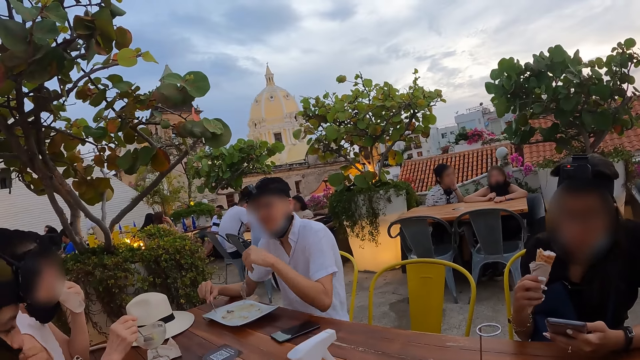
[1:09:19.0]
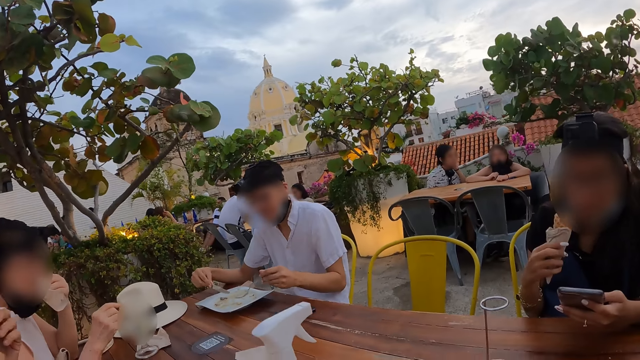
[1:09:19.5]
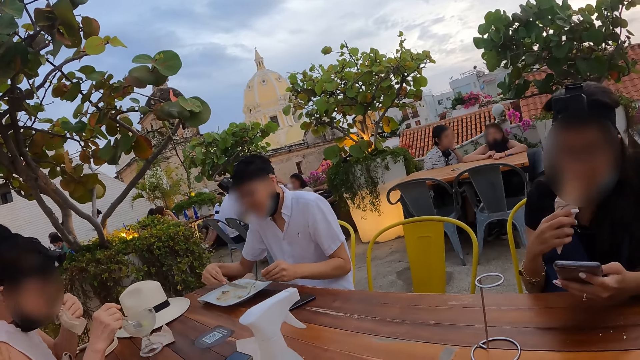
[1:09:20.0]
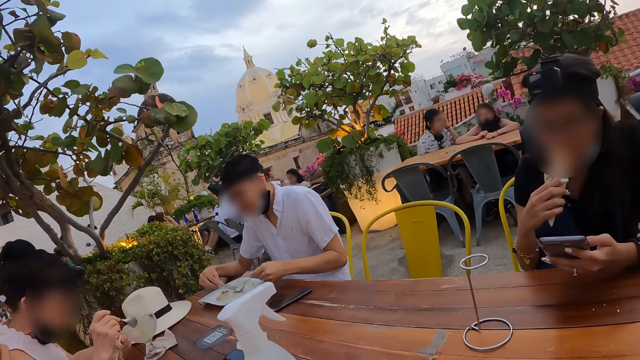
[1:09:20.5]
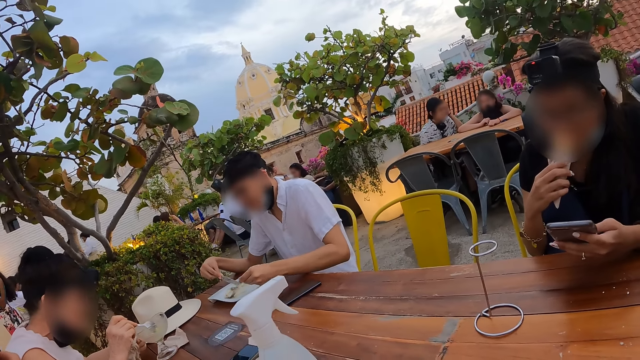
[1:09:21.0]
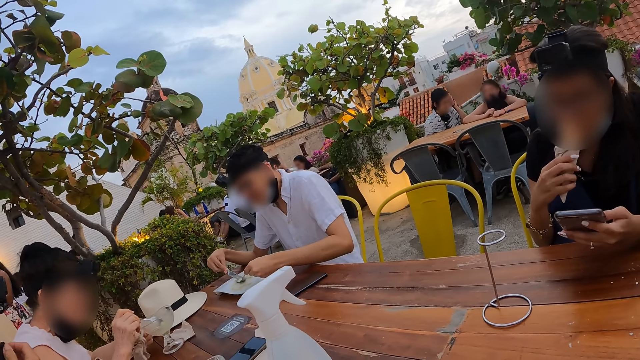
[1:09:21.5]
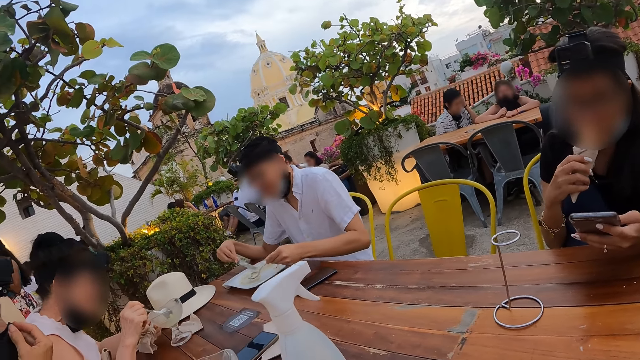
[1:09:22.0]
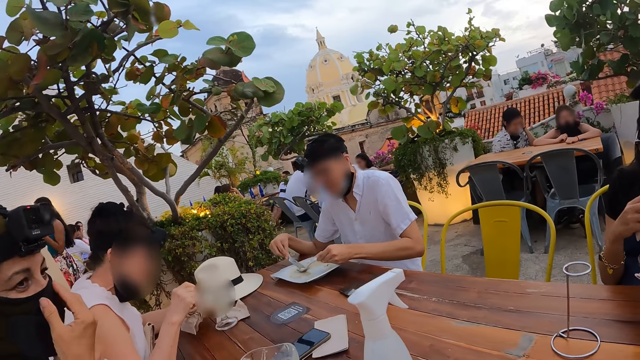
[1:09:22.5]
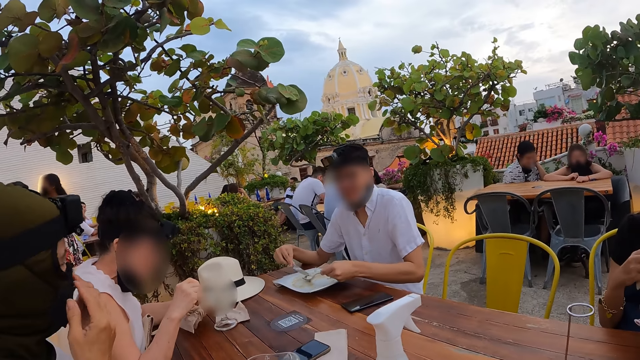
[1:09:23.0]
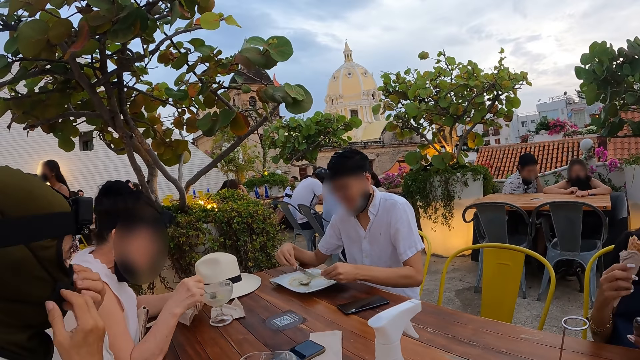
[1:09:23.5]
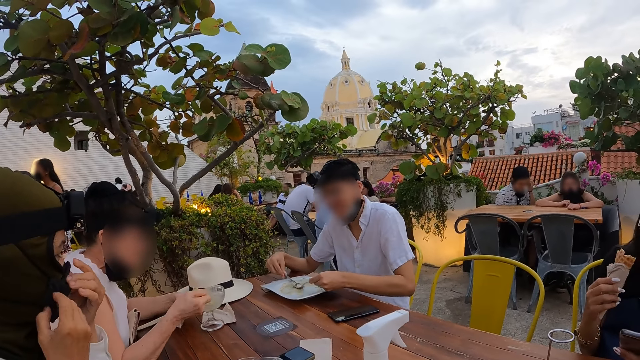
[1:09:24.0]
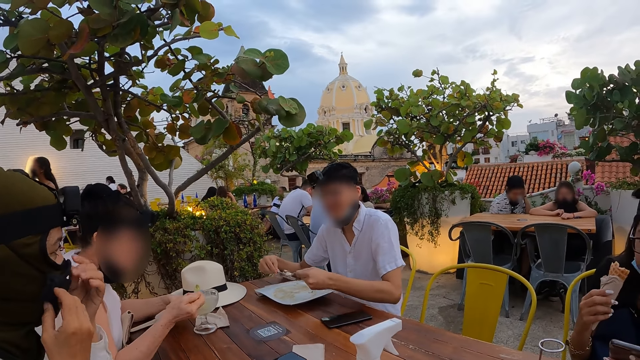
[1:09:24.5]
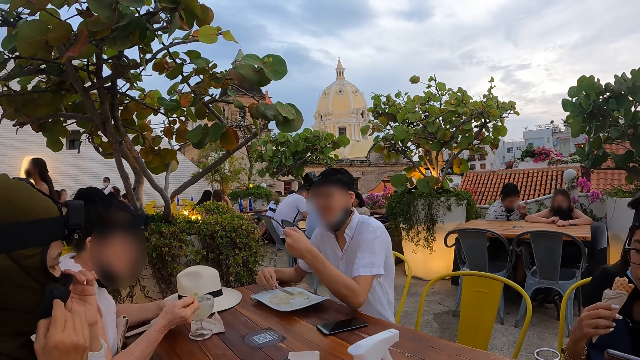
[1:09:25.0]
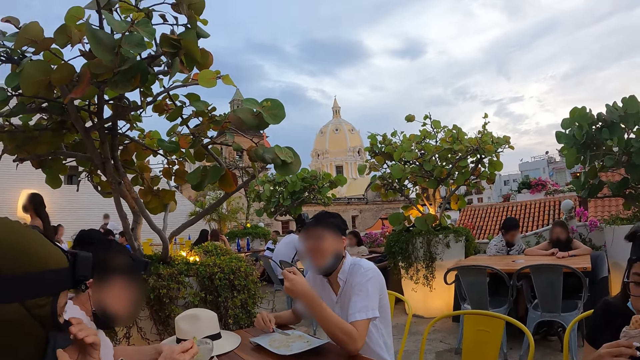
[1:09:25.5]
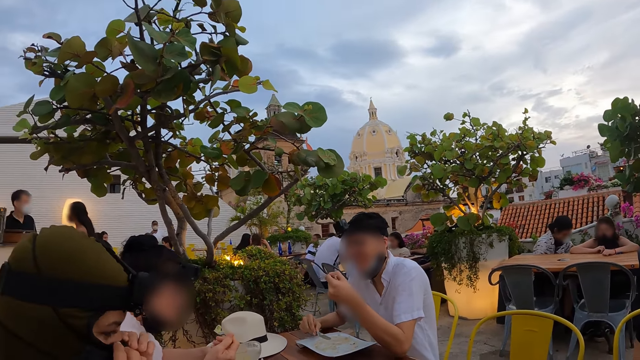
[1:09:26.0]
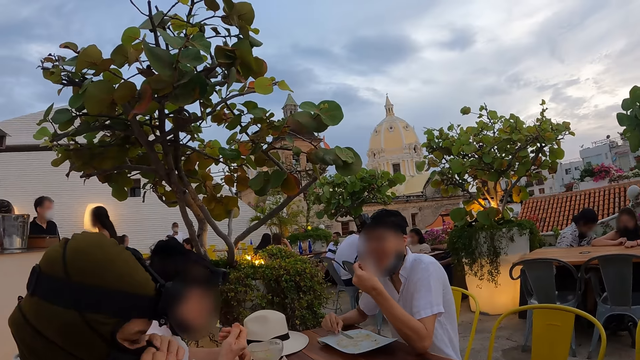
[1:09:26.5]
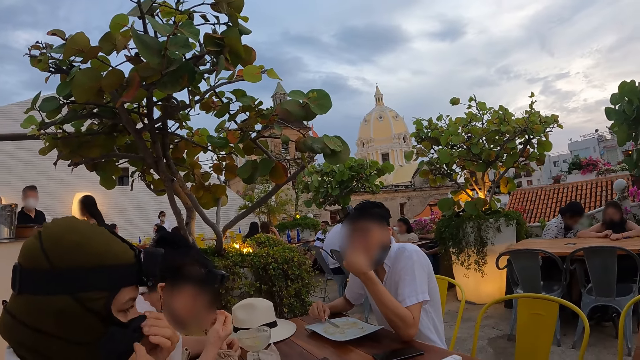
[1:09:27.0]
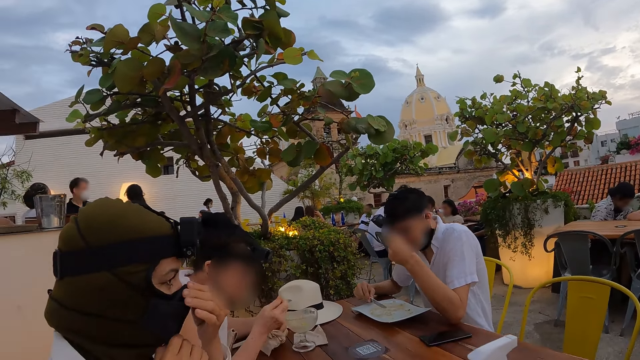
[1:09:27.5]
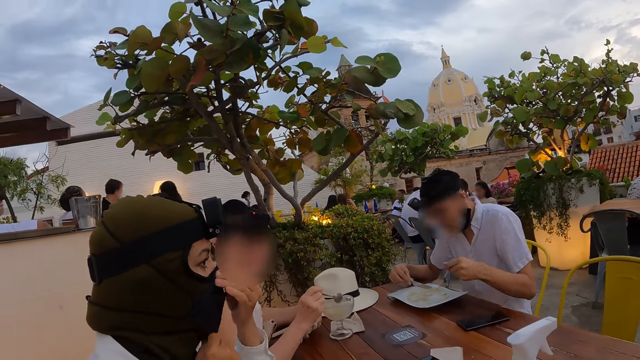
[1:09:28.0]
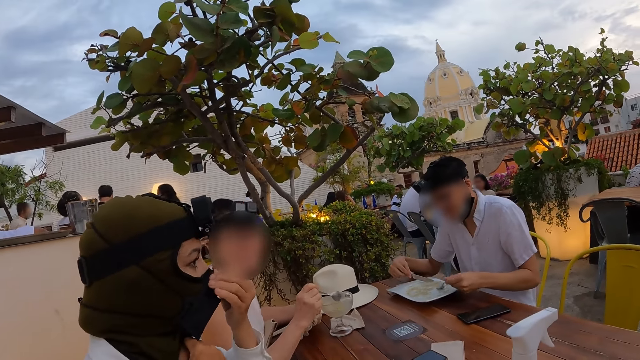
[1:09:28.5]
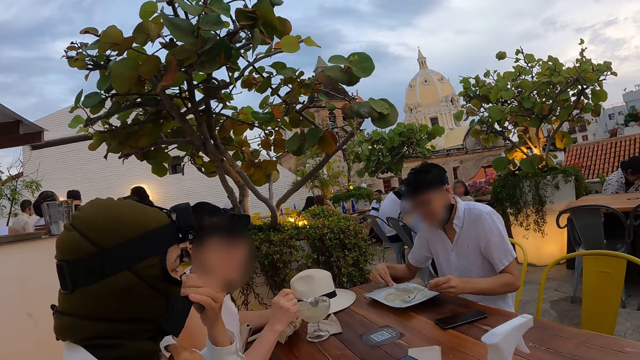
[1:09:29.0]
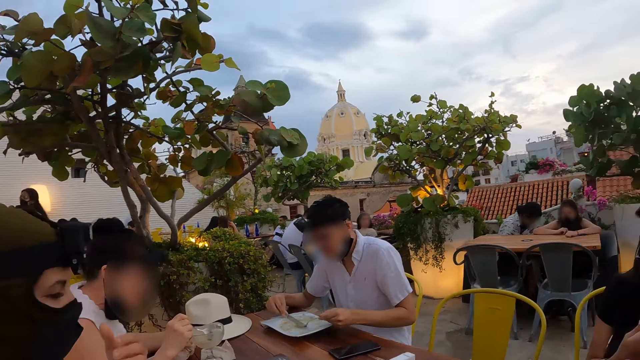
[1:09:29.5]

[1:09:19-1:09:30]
The man gathers potato cheese in the plate on the table with the knife and fork in both hands. The third woman serves ice cream from the cup on the table with the spoon in her right hand. The second woman adjusts a face mask on her face with both hands. The man serves potato cheese from the plate on the table with the fork in his left hand. The camera wearer converses with the first woman, the man, the second woman and the third woman. They look at the man. The man eats potato cheese from the plate on the table with the fork in his left hand. The third woman eats ice cream from the cup on the table with the spoon in her right hand. The man gathers potato cheese in the plate on the table with the knife and fork in both hands.

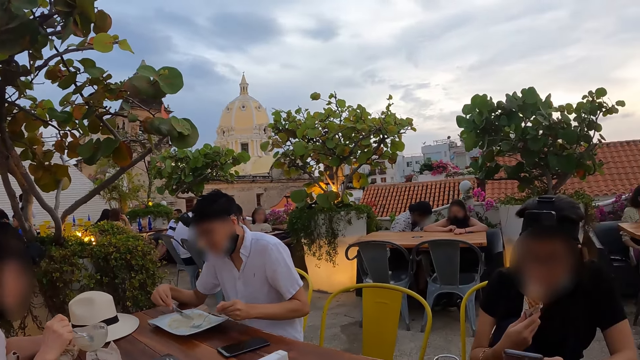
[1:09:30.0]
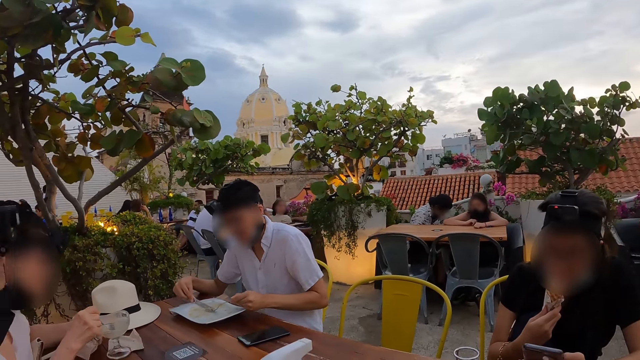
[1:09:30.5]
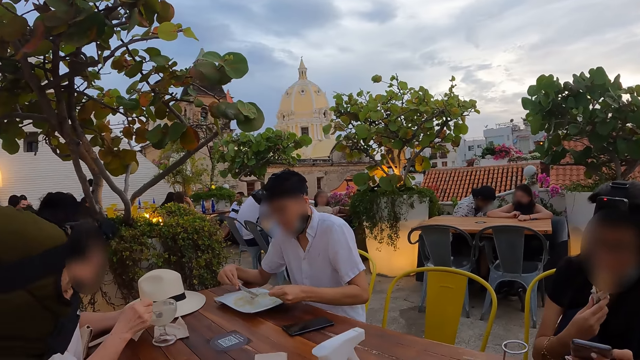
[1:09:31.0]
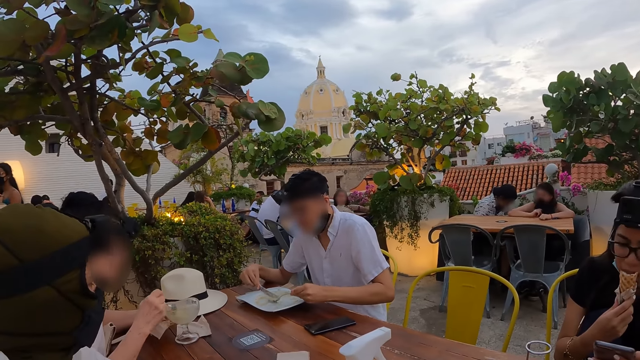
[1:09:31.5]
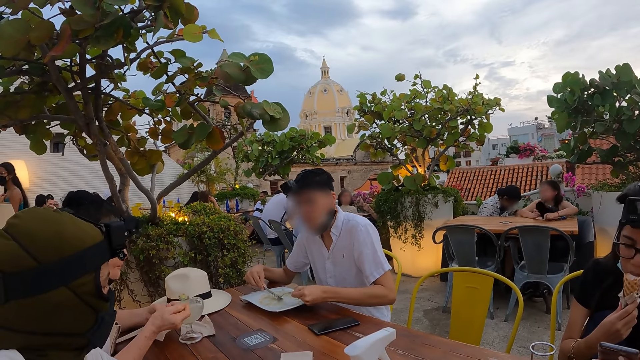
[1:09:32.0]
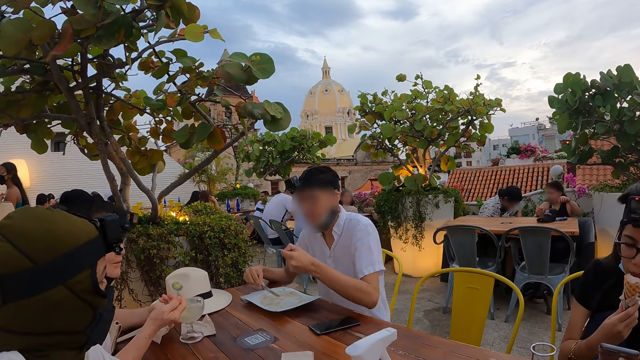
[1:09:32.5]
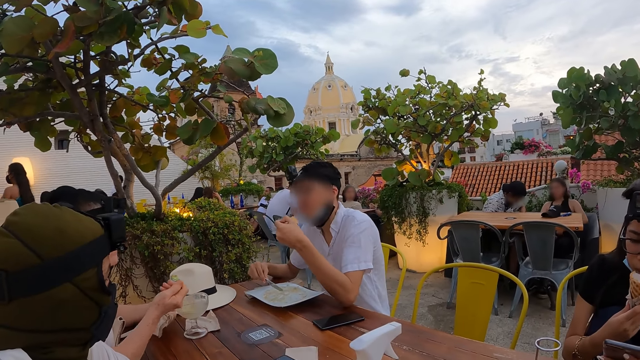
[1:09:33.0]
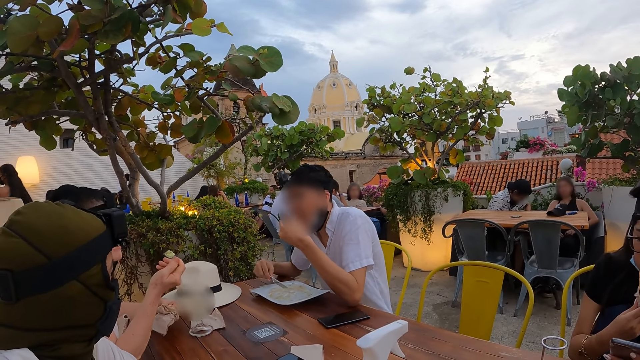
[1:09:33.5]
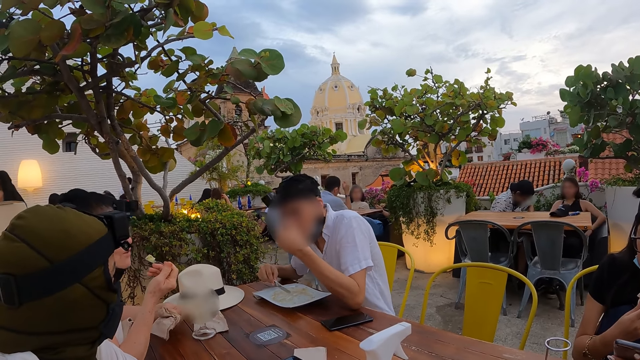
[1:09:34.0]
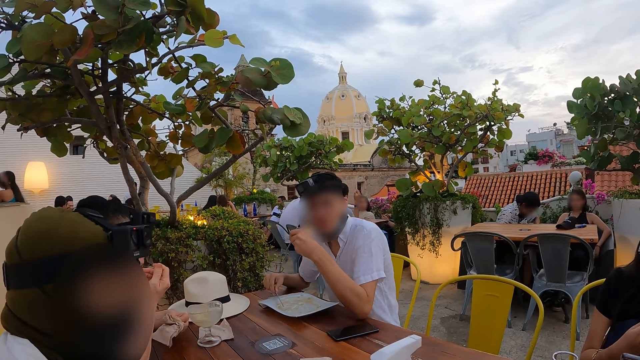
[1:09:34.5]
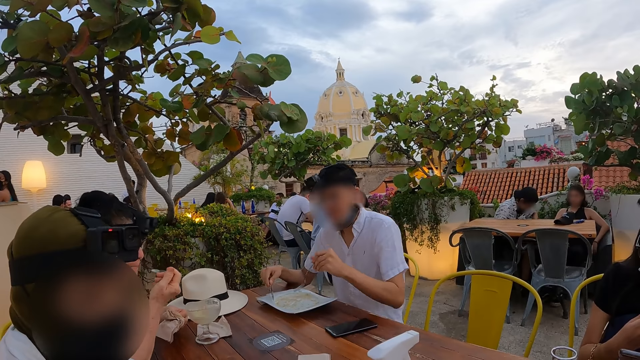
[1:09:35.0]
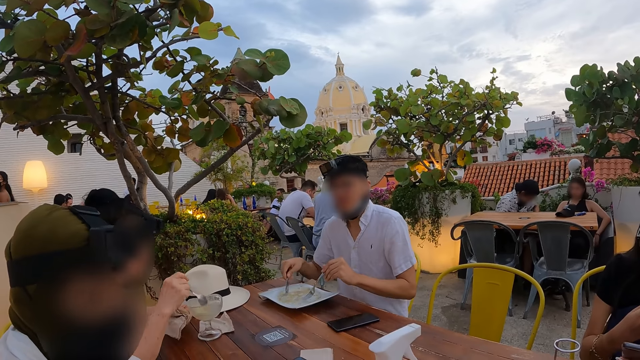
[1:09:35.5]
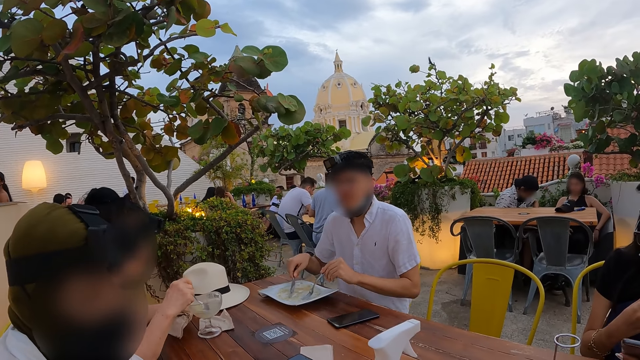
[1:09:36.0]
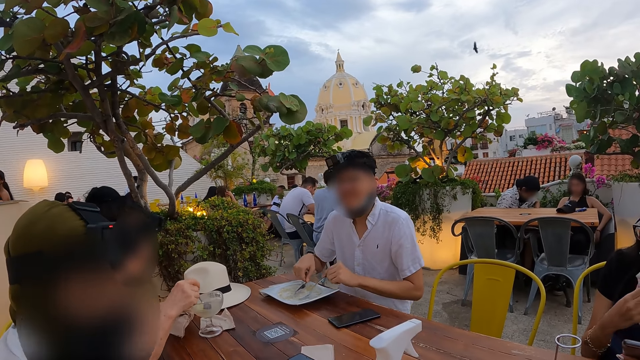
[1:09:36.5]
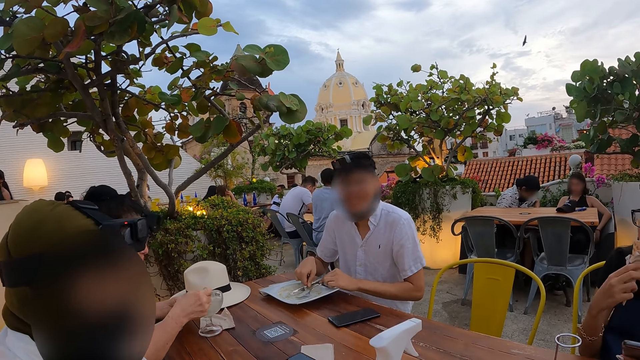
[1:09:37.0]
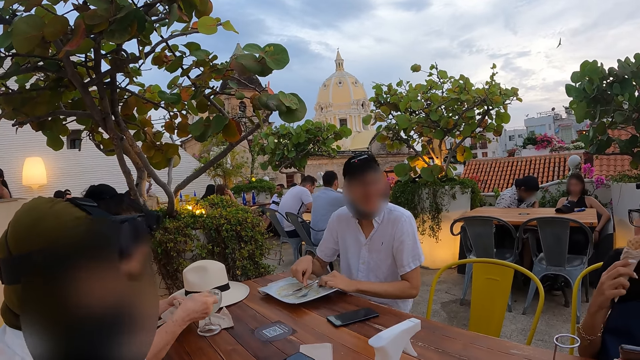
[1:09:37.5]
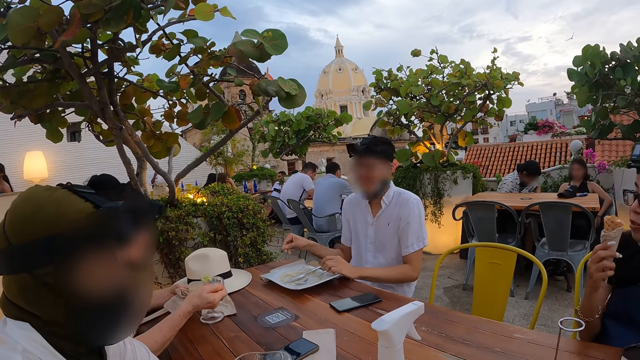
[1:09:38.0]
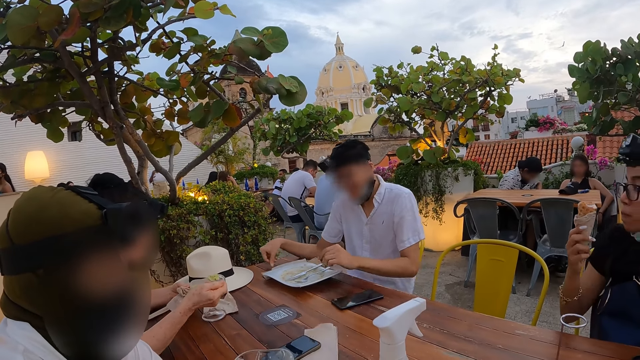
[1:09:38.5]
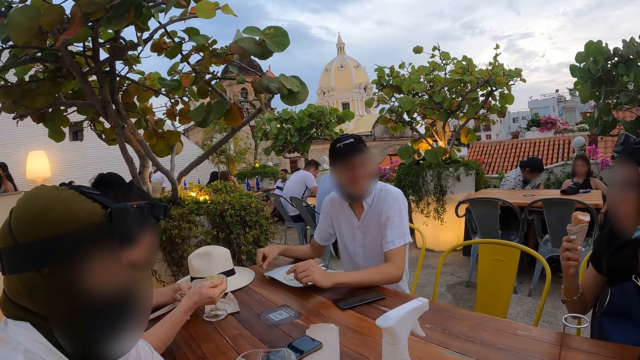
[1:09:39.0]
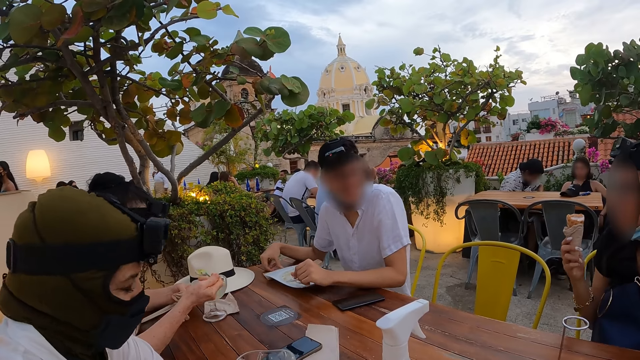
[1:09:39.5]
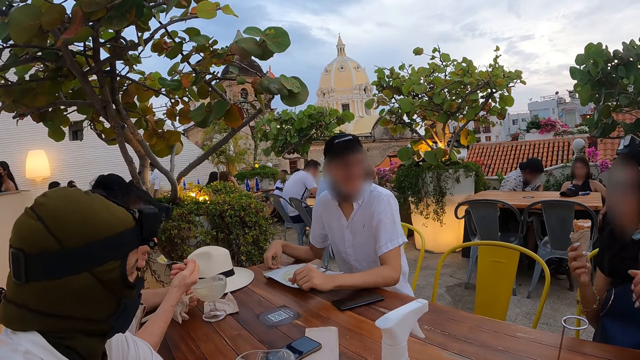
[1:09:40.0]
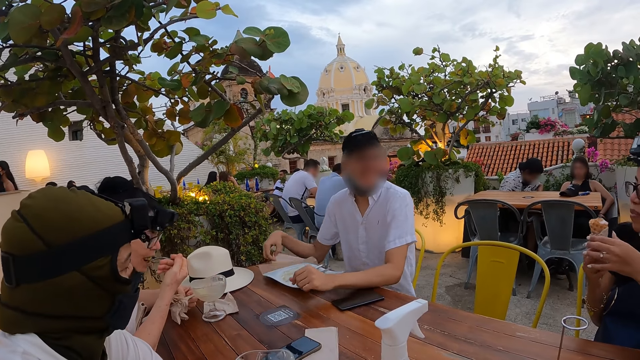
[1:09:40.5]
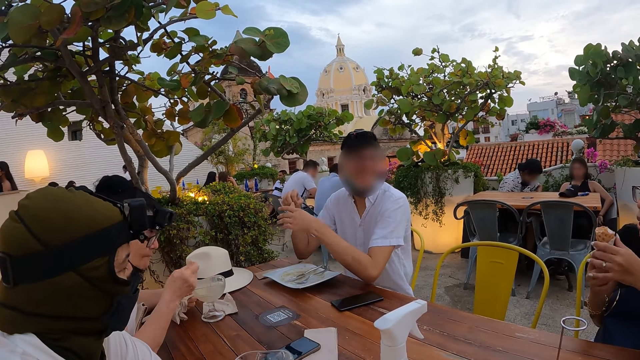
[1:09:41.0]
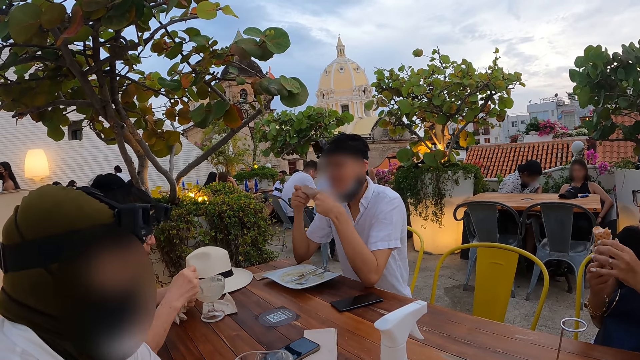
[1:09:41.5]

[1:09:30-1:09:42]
The first woman eats the cone waffle with her right hand. The third woman serves ice cream from the cup on the table with the spoon in her right hand. The man serves potato cheese from the plate on the table with the fork in his left hand. The man eats potato cheese from the plate on the table with the fork in his left hand. The third woman eats ice cream from the cup on the table with the spoon in her right hand. The third woman serves ice cream from the cup on the table with the spoon in her right hand. The man drops the knife on the plate on the table with his right hand, drops the fork on the plate on the table with his left hand, and places both hands on the table. The third woman eats ice cream from the cup on the table with the spoon in her right hand. The first woman holds the cone waffle with both hands.
